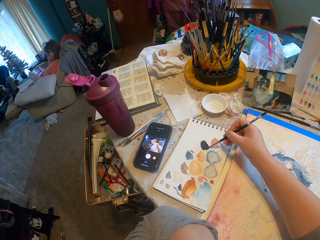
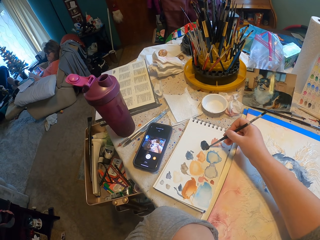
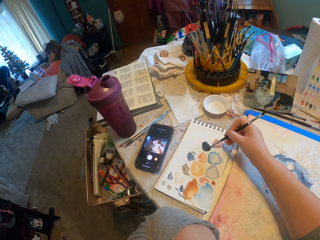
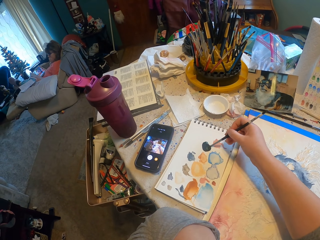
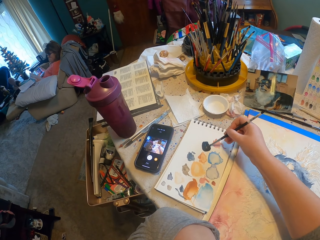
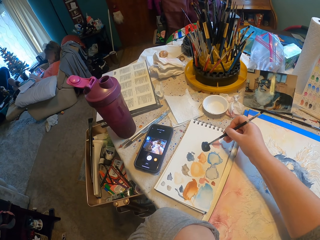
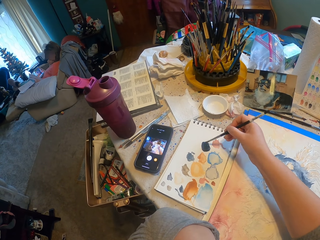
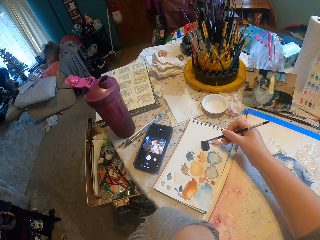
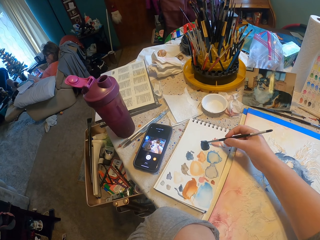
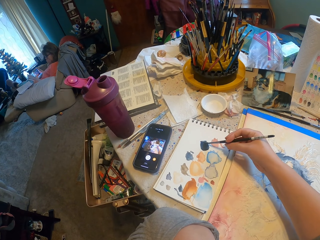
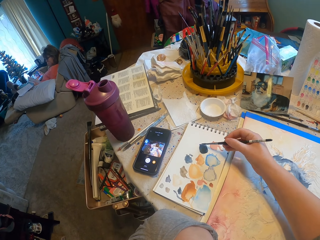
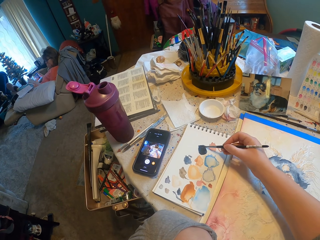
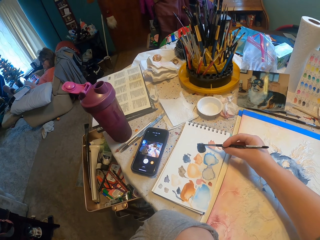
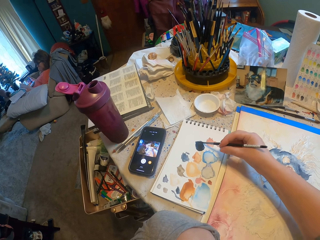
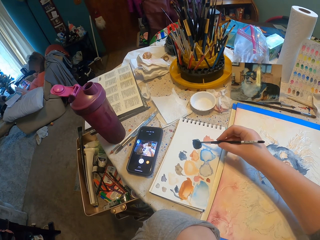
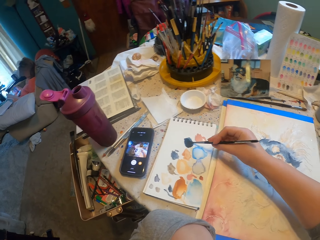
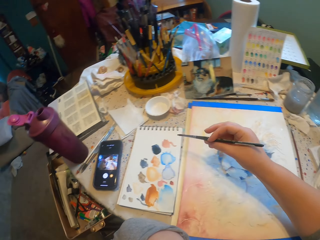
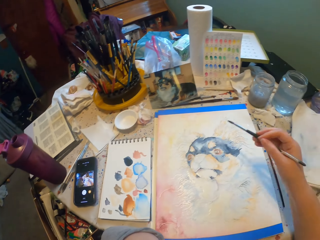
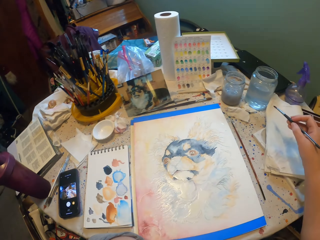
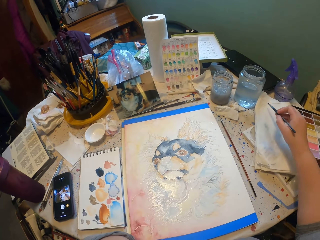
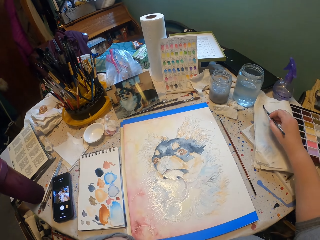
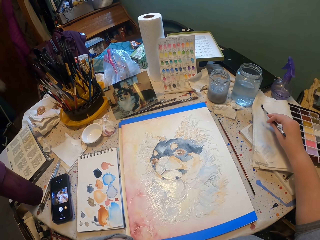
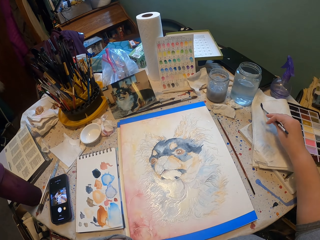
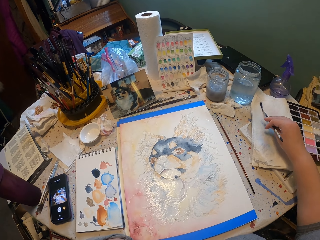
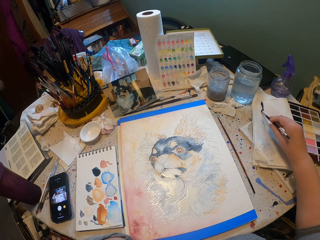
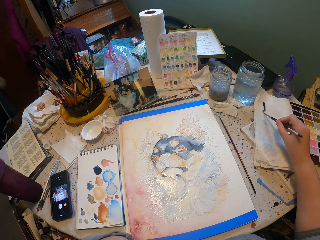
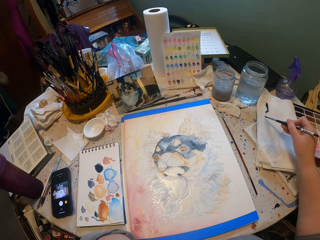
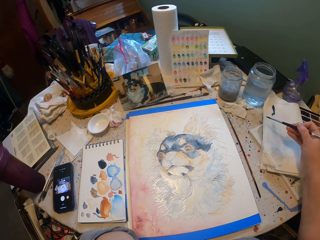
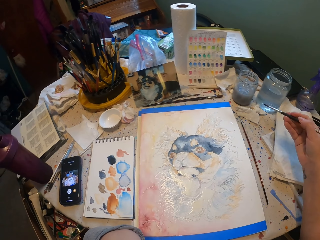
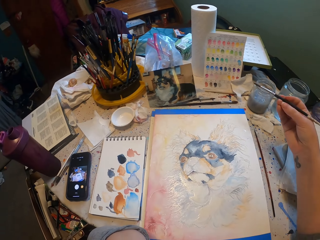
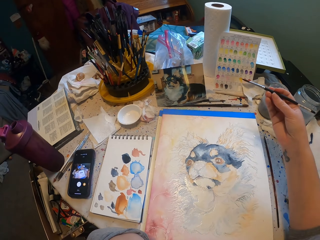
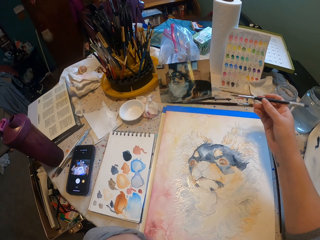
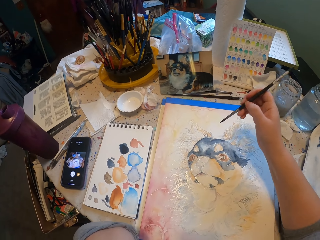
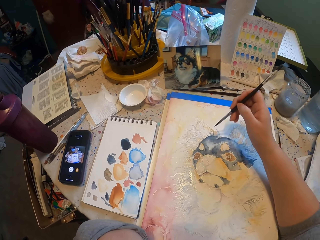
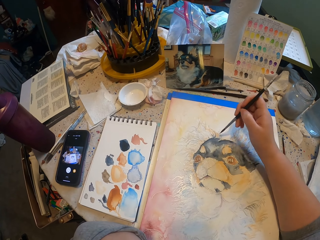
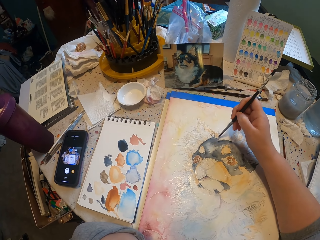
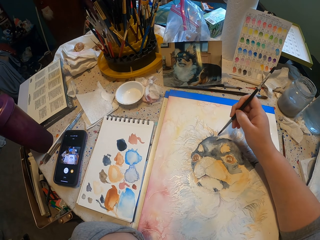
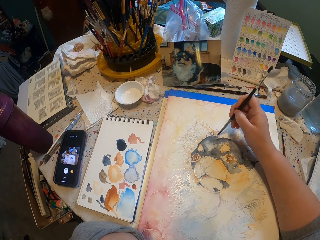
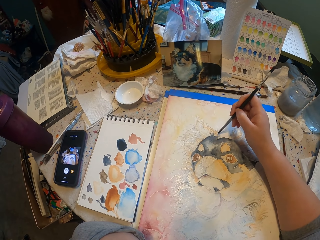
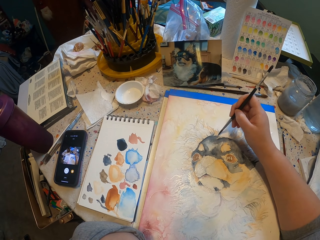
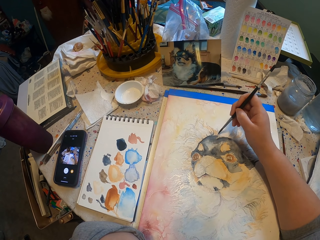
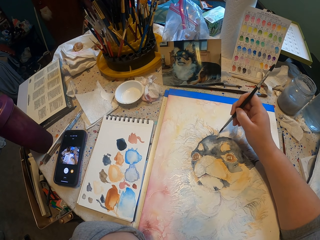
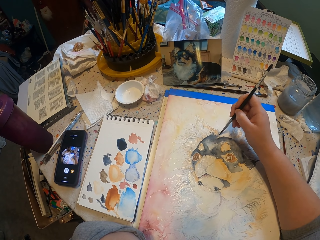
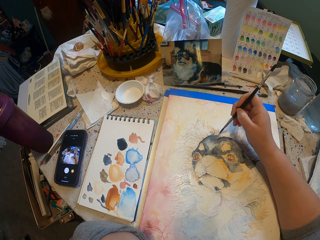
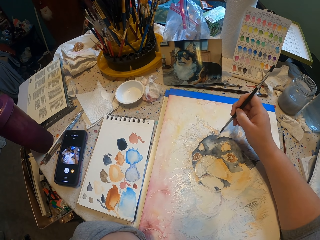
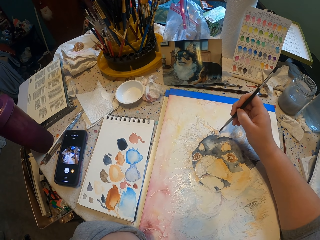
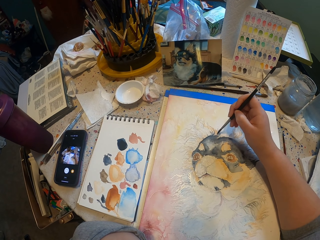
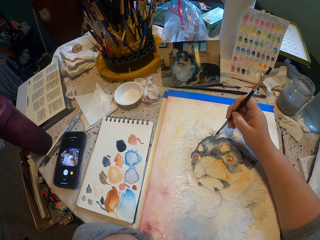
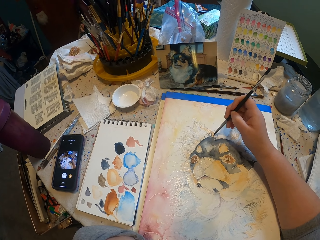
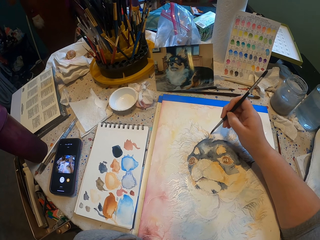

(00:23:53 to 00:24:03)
The camera wearer holds the brush. They rub the brush on a paper. They hold the brush. They paint the decoration with a paint brush.

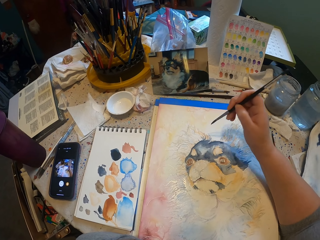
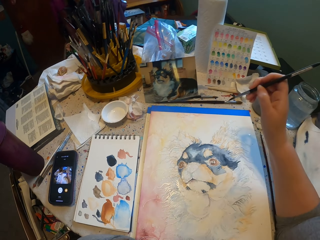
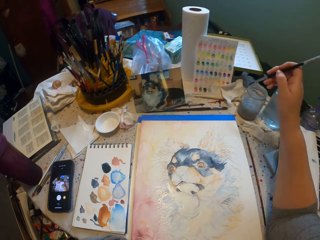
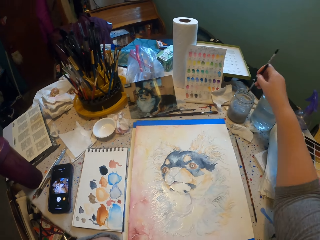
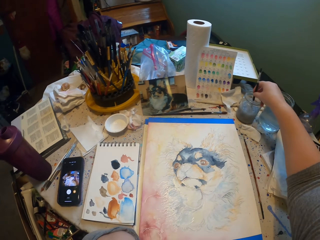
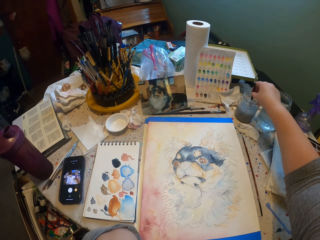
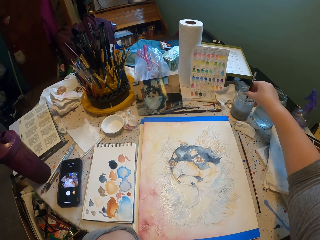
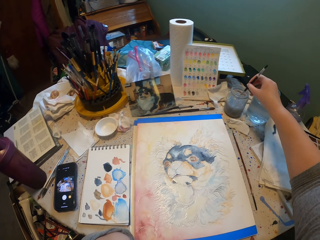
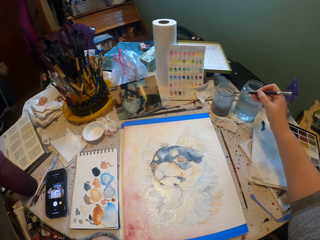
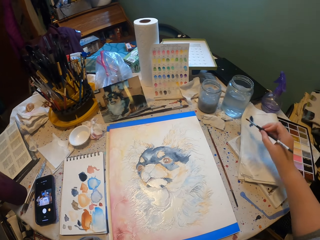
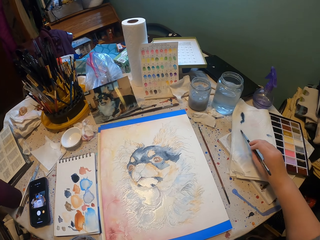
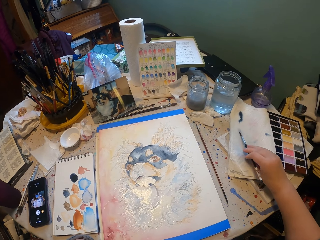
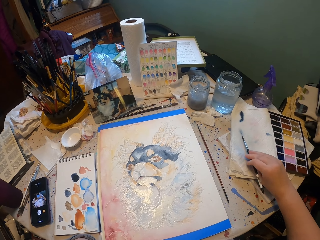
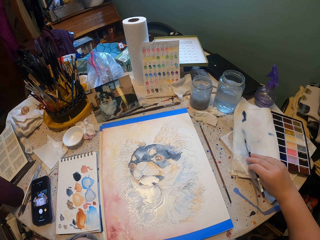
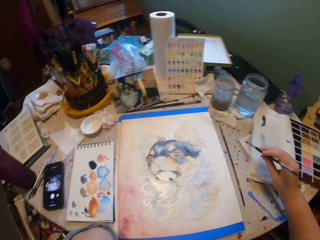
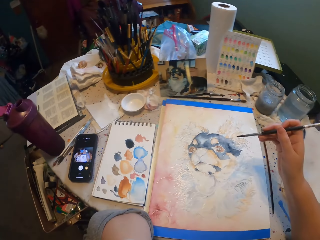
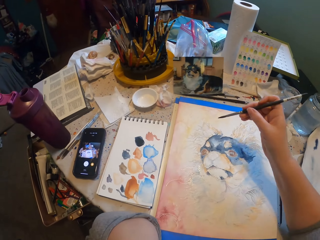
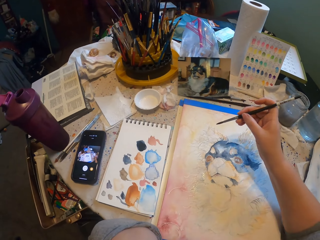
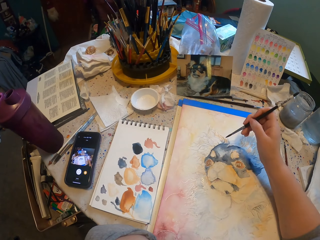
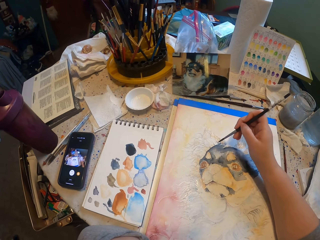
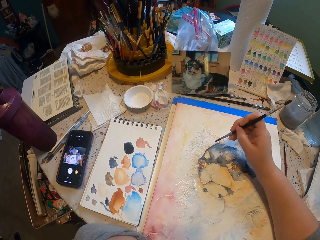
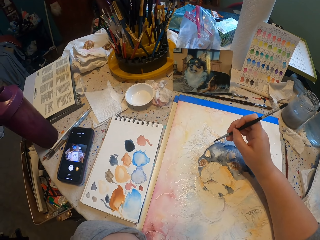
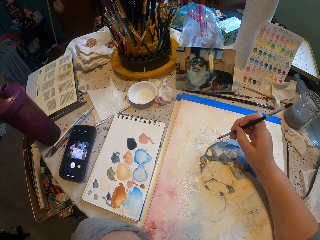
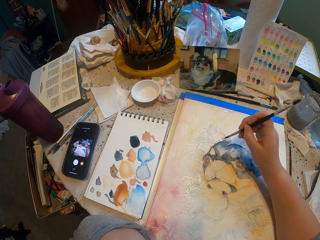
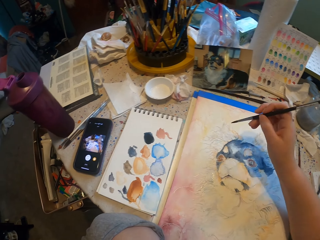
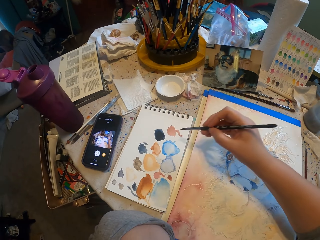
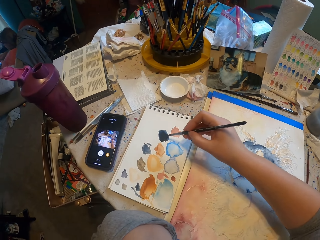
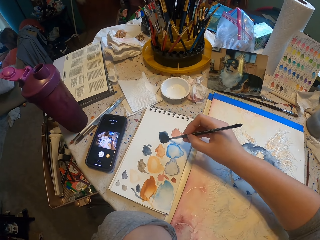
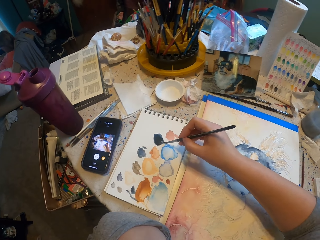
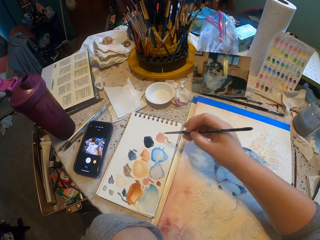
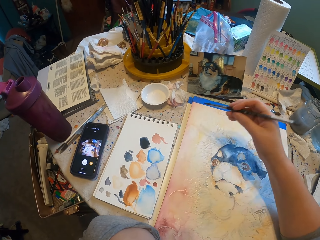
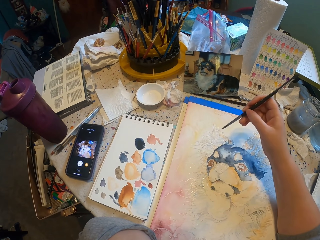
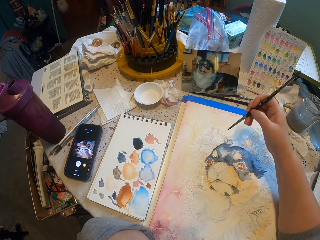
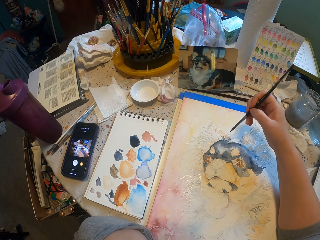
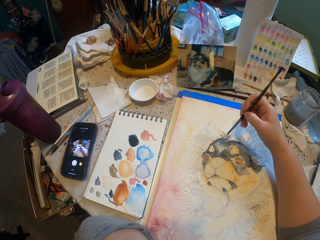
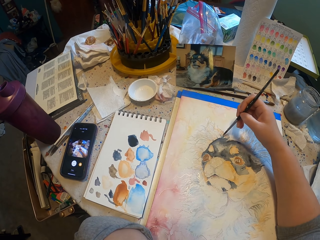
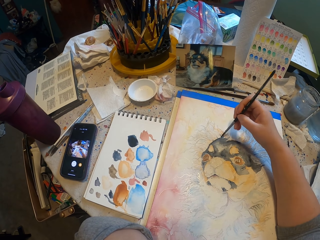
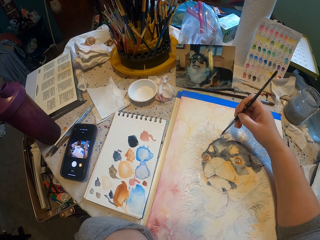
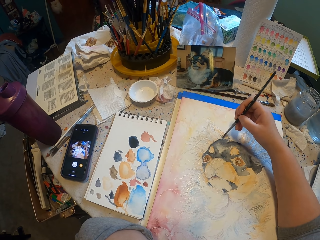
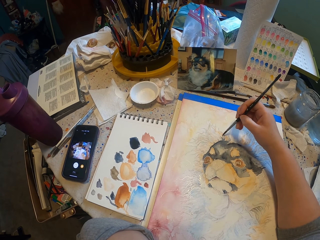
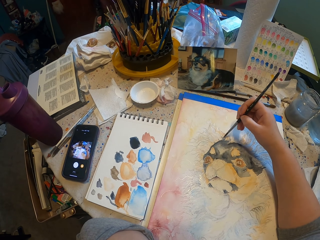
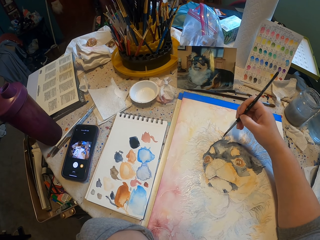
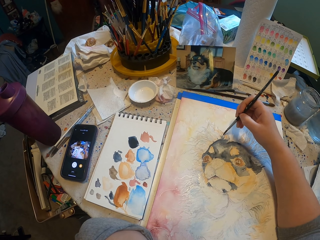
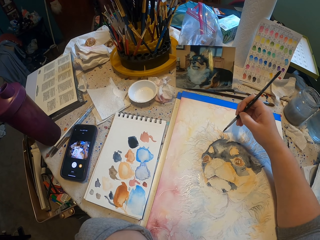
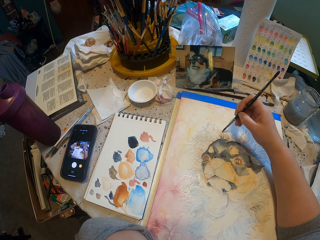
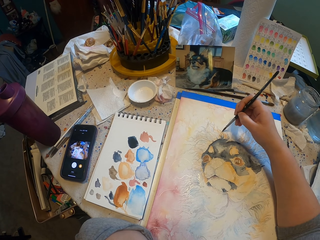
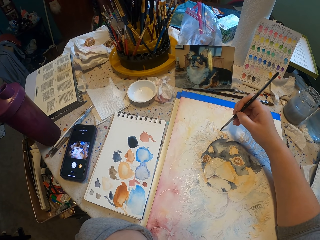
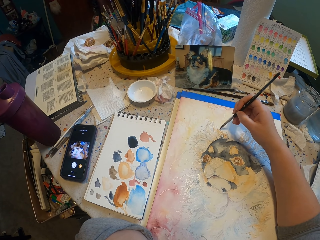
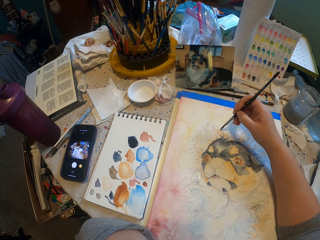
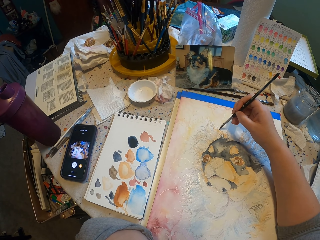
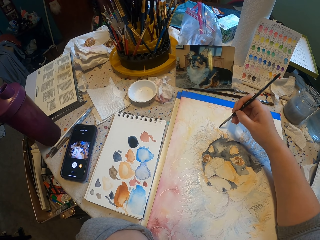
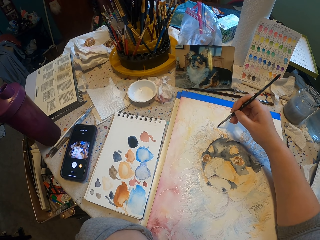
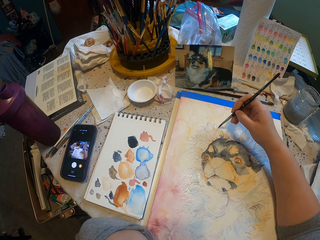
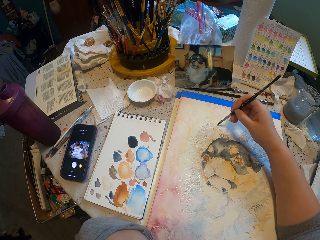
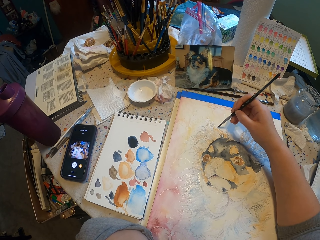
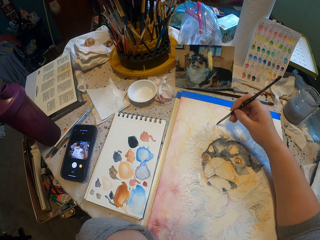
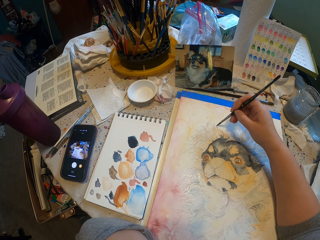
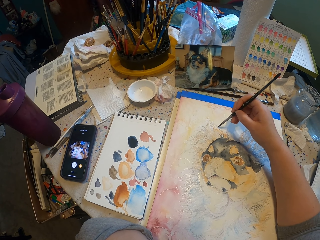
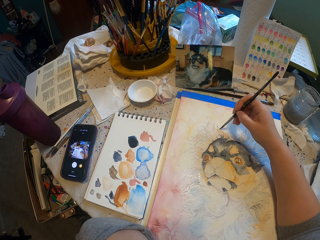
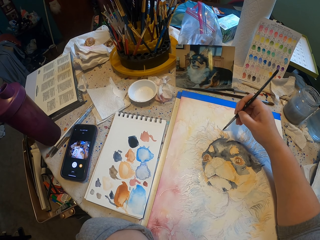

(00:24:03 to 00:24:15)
The camera wearer dips the paint brush in the water. They rub the brush on a paper. They paint the decoration with the paint brush. They pick paint with the paint brush. They rub the brush on the book. They paint the decoration with the paint brush.
